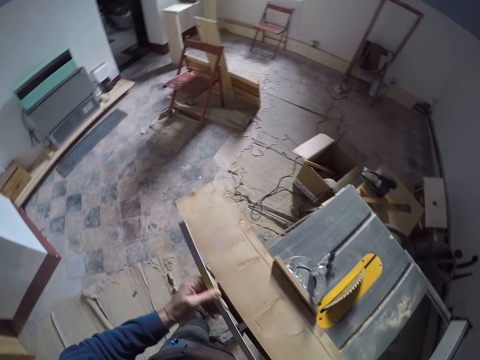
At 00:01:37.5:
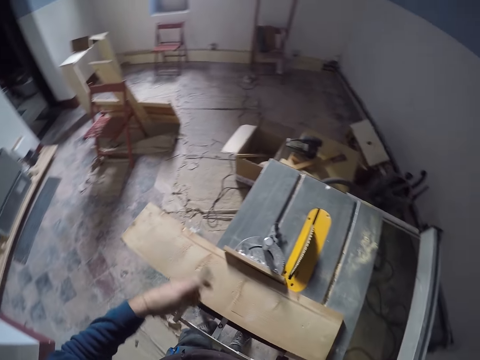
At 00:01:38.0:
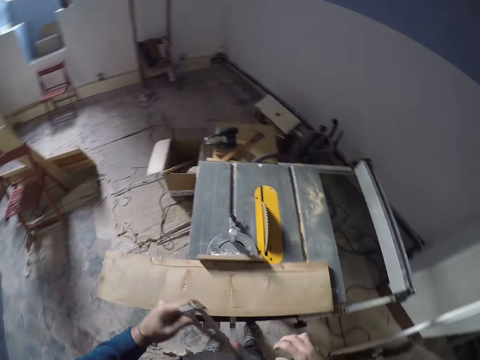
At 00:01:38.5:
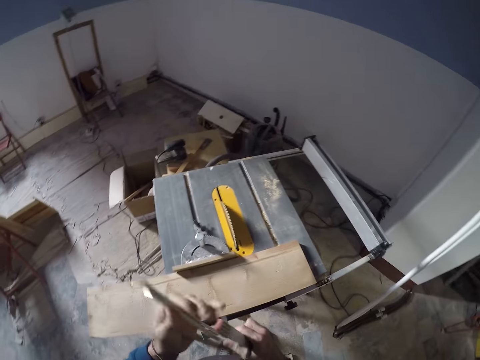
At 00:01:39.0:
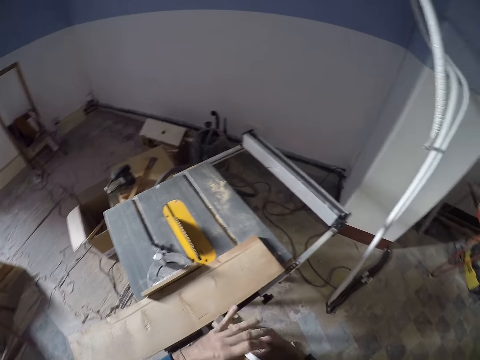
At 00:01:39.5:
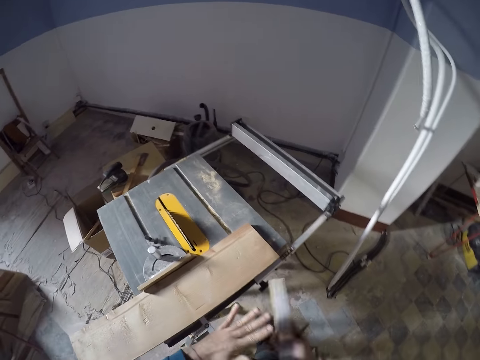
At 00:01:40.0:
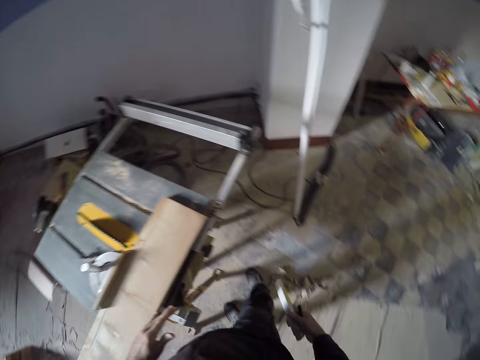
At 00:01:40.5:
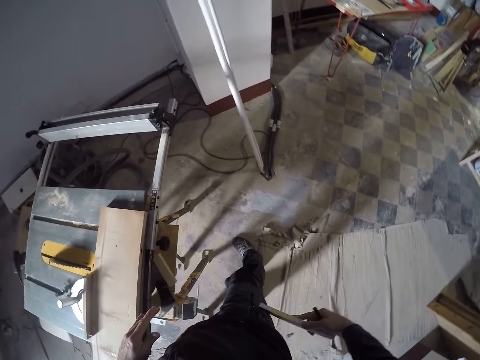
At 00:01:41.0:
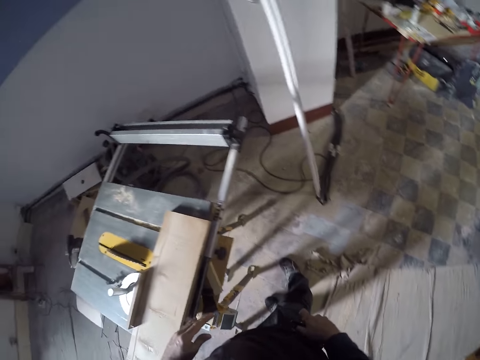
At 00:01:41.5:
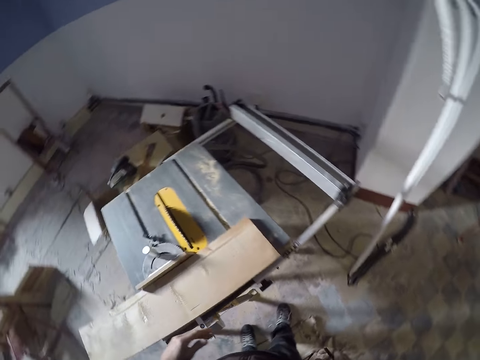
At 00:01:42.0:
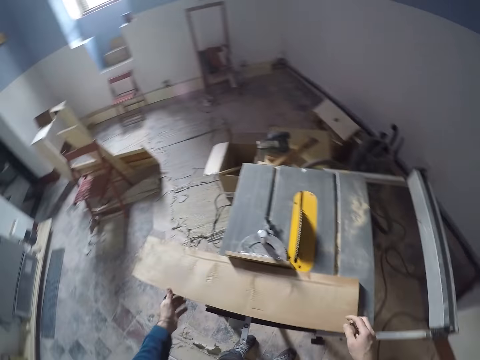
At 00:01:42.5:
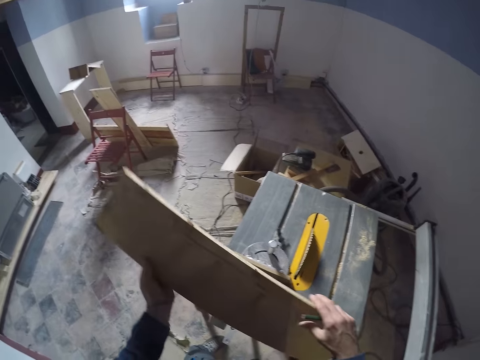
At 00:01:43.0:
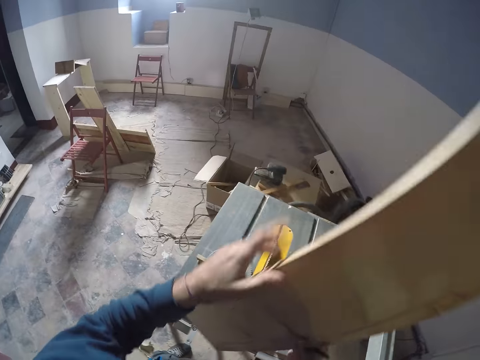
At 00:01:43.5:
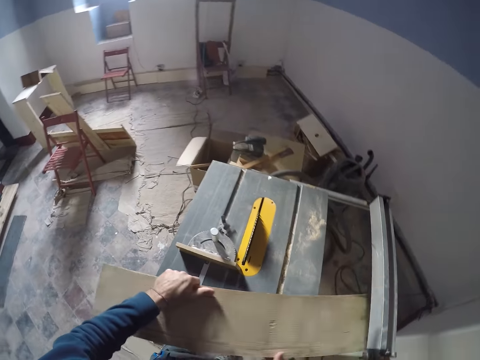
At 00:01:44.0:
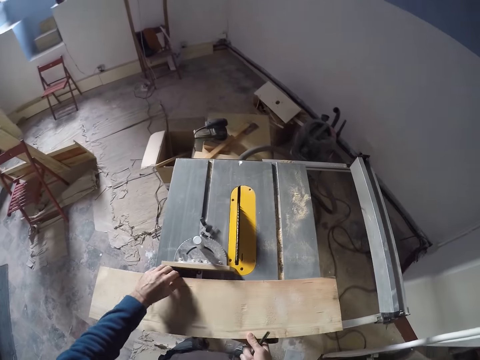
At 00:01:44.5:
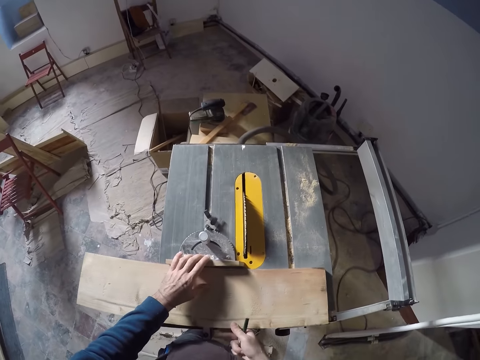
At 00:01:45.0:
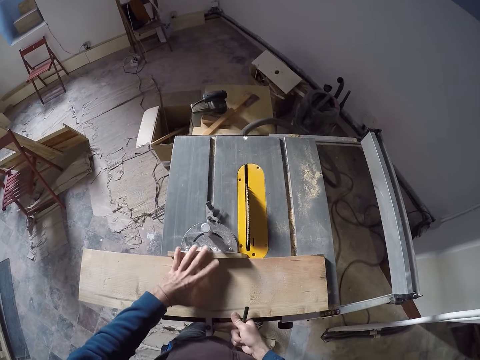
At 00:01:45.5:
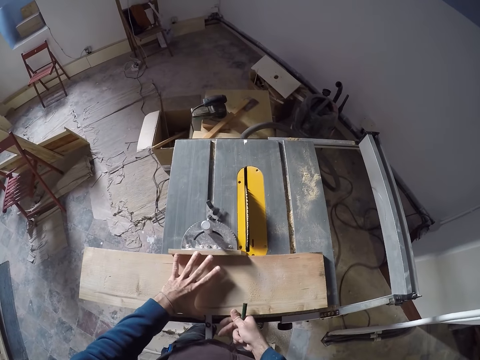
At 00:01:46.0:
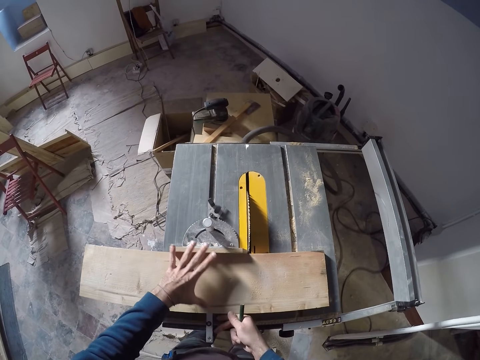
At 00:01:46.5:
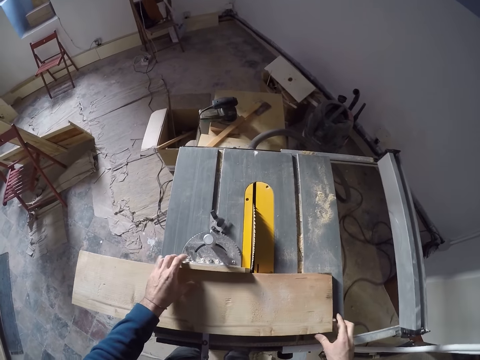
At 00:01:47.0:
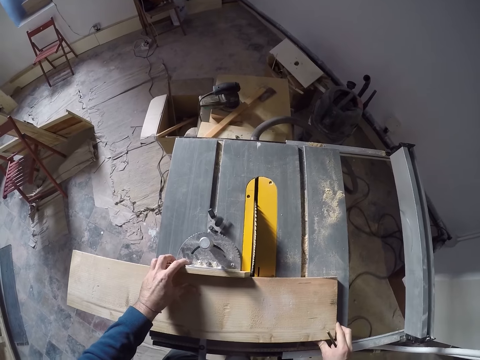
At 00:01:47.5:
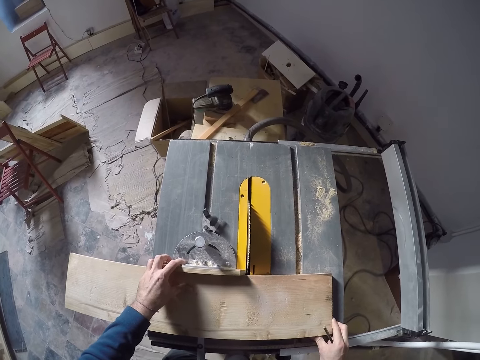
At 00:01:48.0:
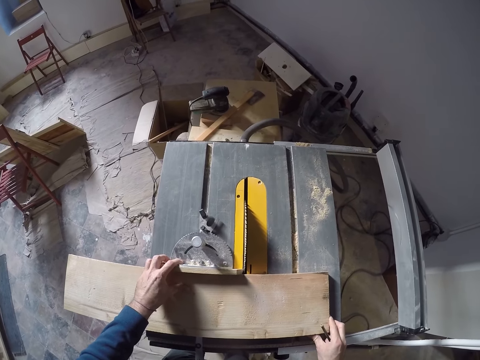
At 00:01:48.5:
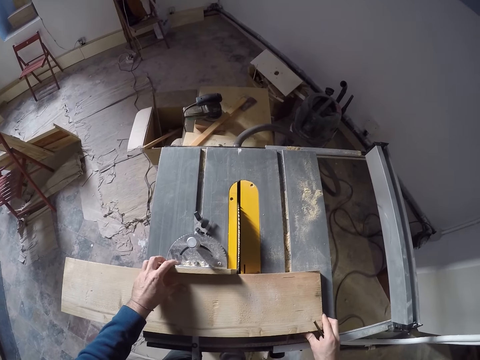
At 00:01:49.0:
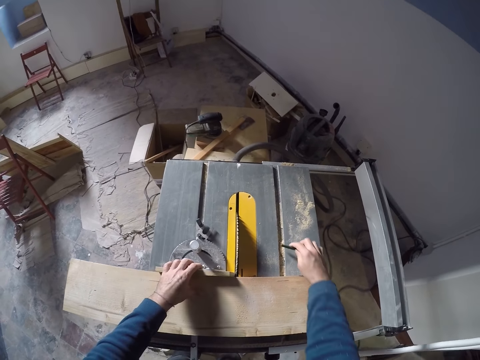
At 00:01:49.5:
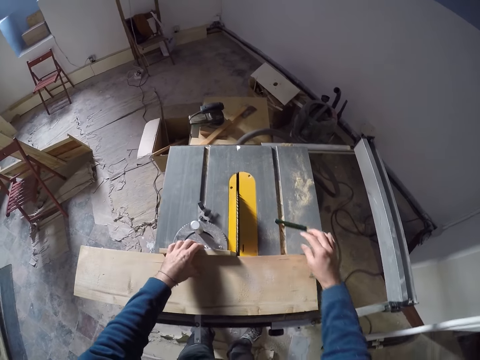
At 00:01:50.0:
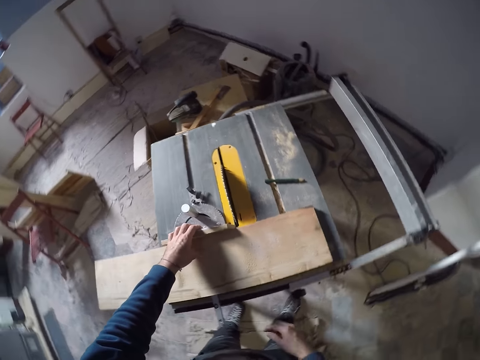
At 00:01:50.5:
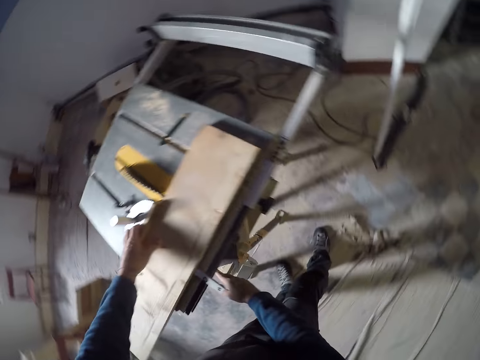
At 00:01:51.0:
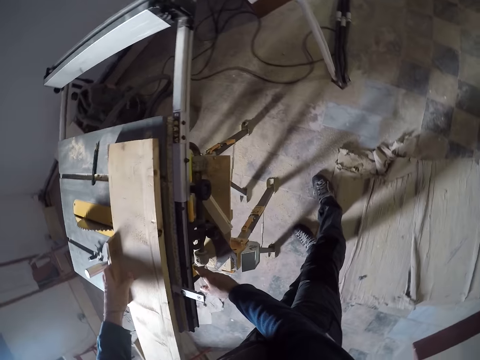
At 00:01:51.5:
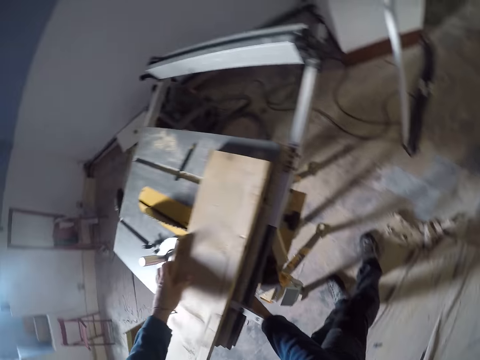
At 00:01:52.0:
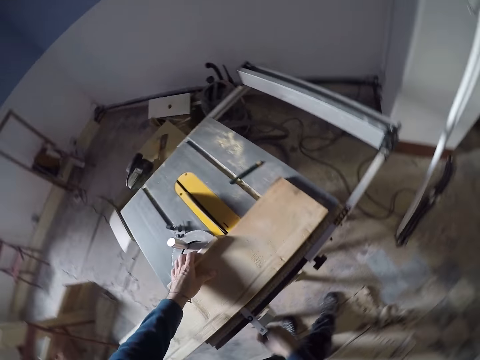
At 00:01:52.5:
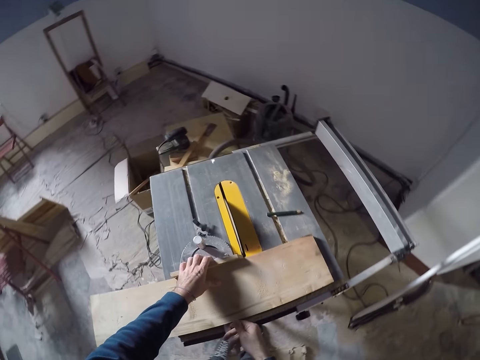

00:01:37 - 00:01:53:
The camera wearer folds the folding meter stick with both hands. He puts the folding meter stick in his trouser pocket with his right hand. He picks up the log of wood with both hands and turns the wood. He places the log of wood on the edge rule on the table saw with both hands. He pushes the miter gauge. He puts a pen on the table saw. He turns the table saw on with his right hand.

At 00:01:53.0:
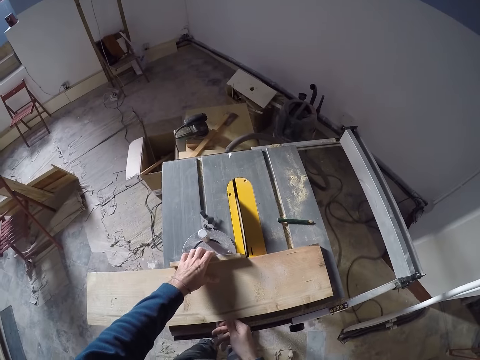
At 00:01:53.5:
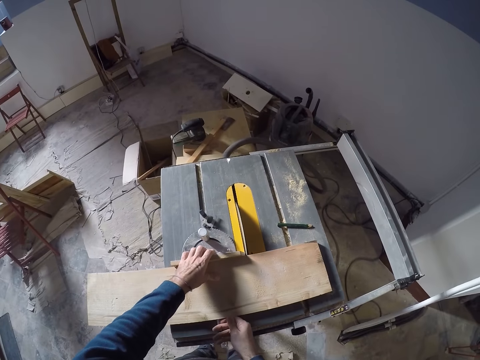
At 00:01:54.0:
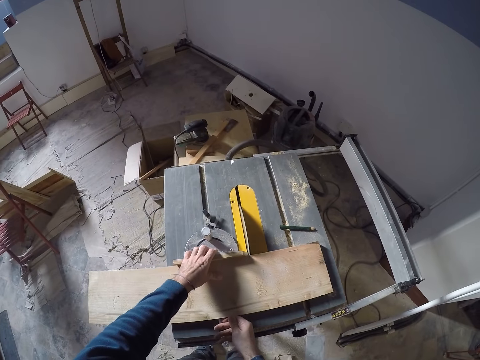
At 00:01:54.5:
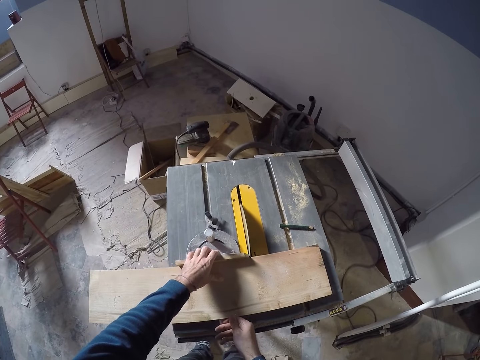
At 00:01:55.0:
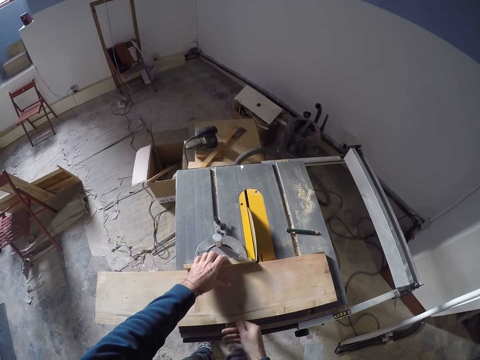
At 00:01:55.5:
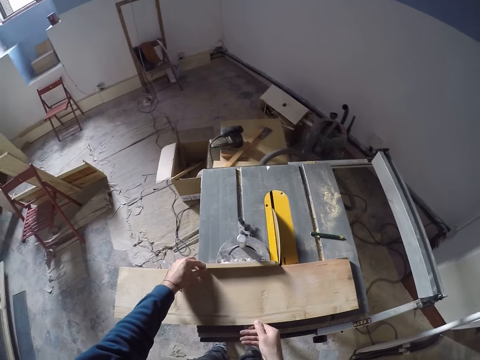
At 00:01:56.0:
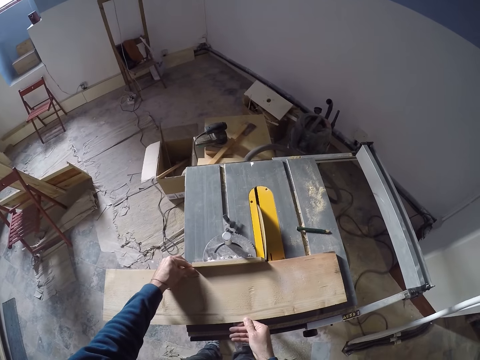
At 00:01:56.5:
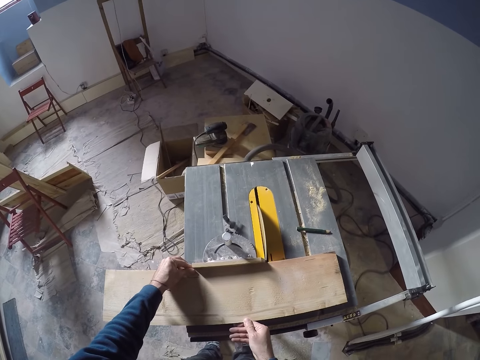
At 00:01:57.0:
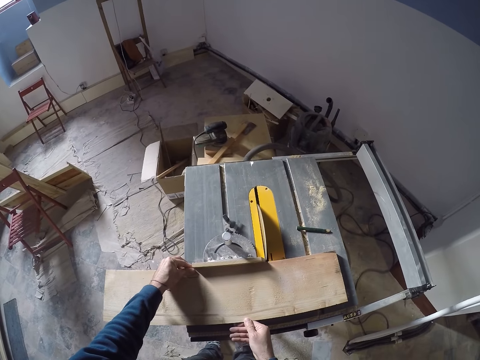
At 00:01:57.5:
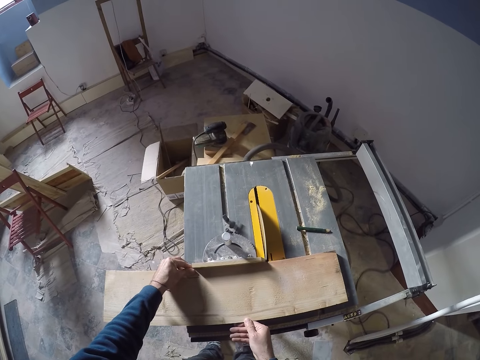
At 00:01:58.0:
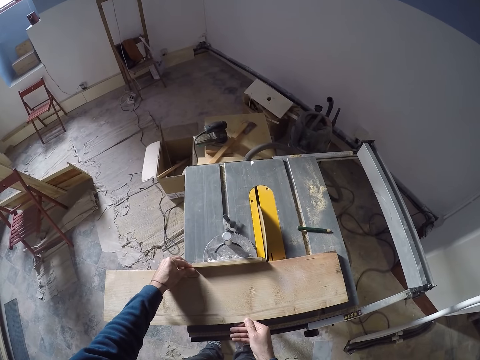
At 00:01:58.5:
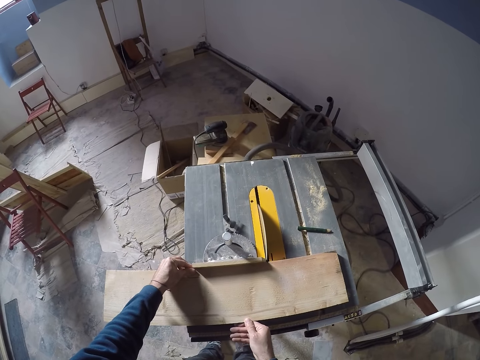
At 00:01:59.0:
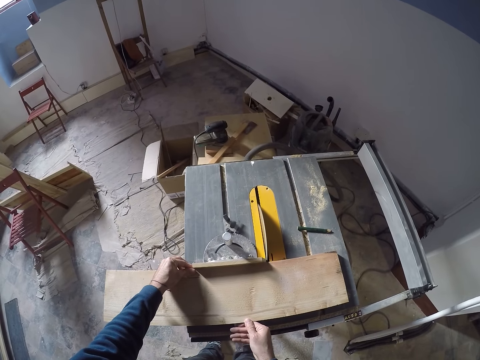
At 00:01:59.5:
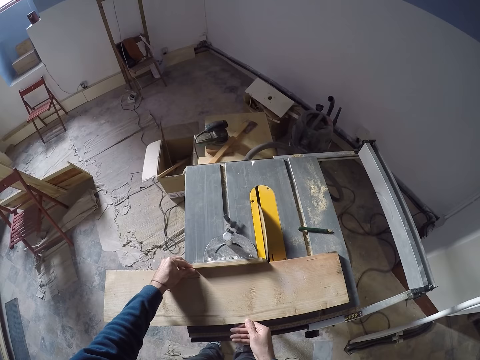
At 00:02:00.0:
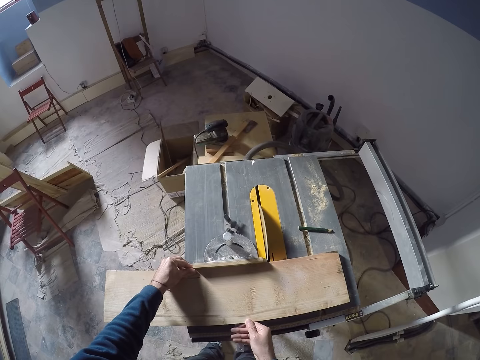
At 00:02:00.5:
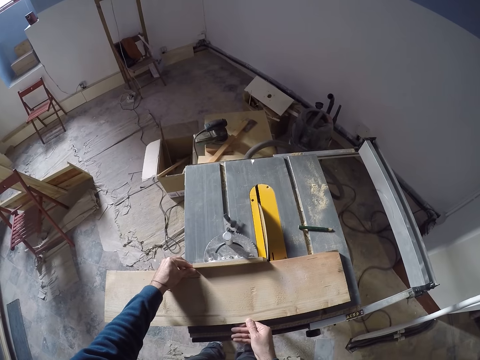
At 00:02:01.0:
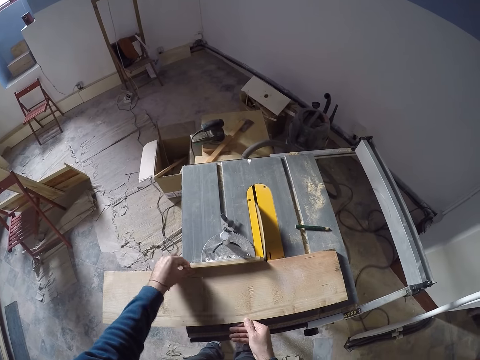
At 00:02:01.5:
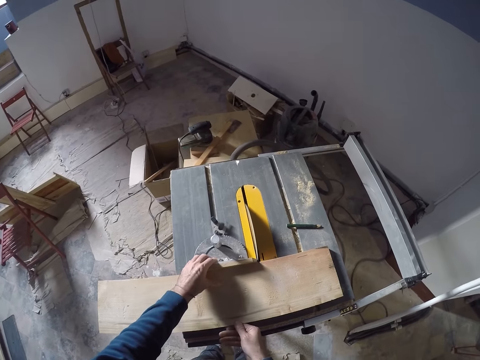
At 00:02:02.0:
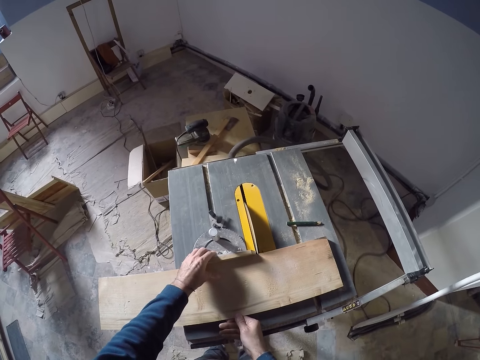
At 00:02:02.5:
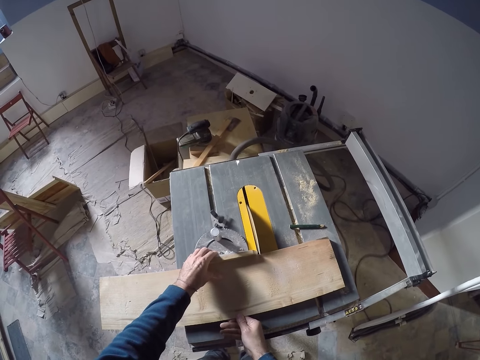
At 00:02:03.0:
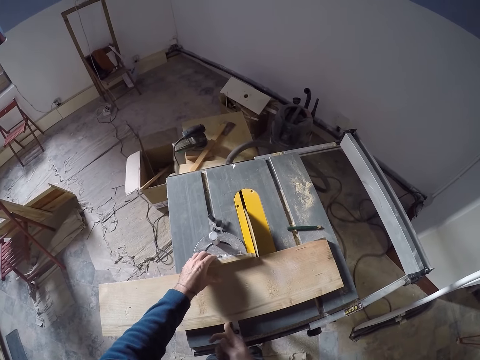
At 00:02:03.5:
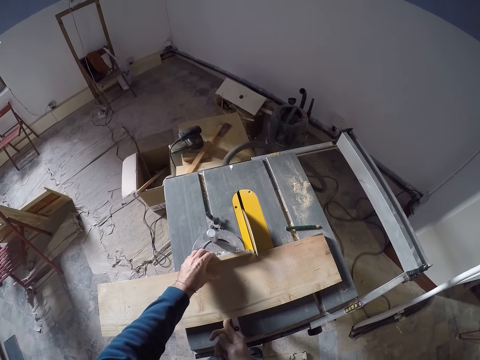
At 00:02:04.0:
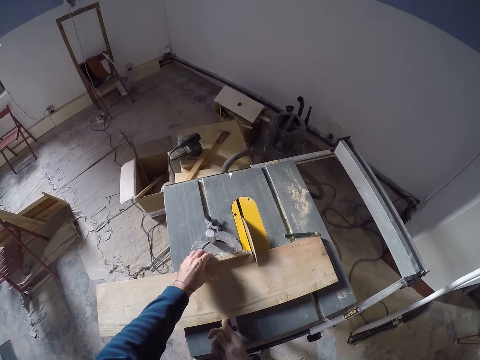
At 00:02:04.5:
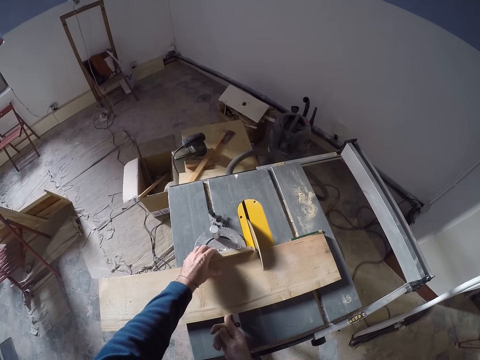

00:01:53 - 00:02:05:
The camera wearer cuts the log of wood. They adjust the wood. They cut the wood with the table saw.
